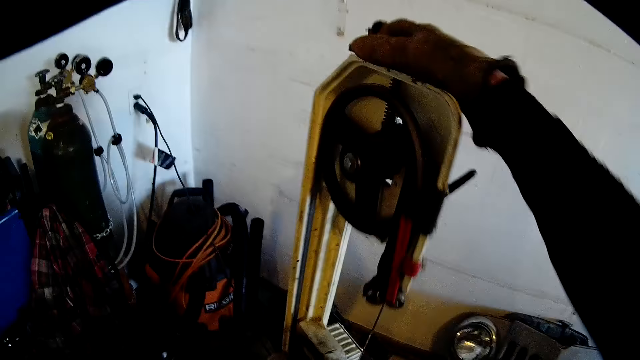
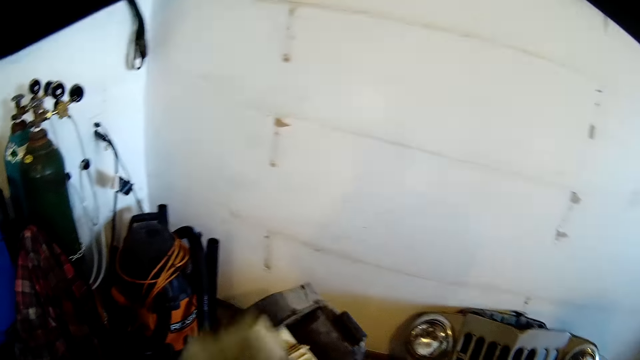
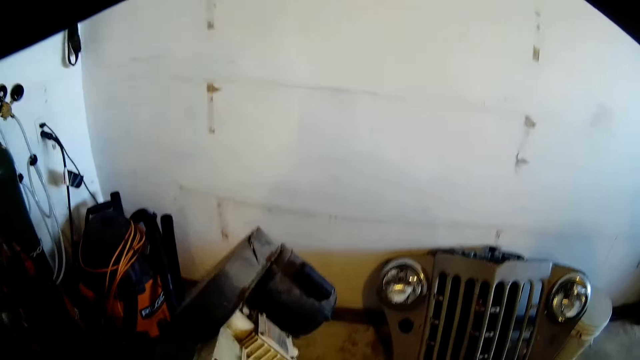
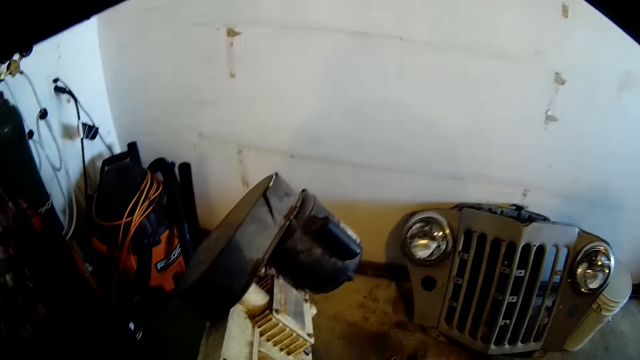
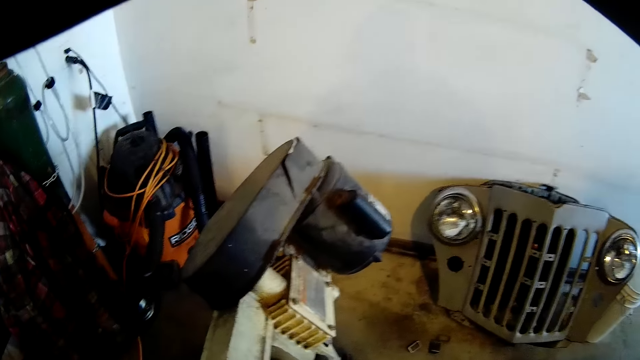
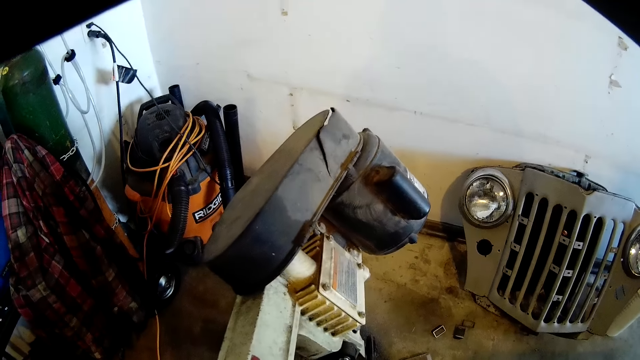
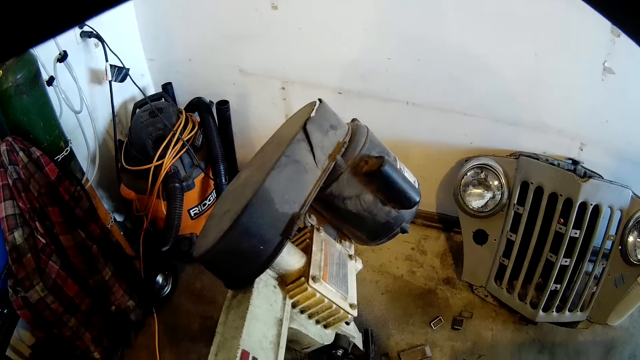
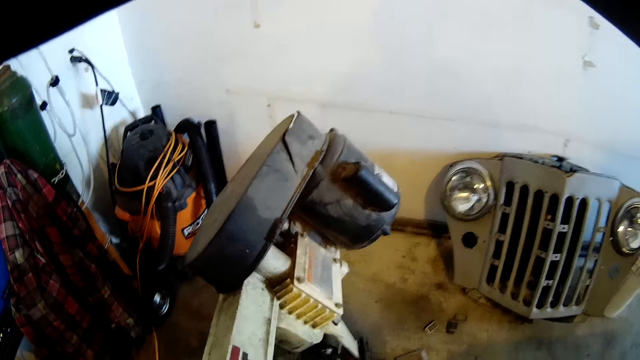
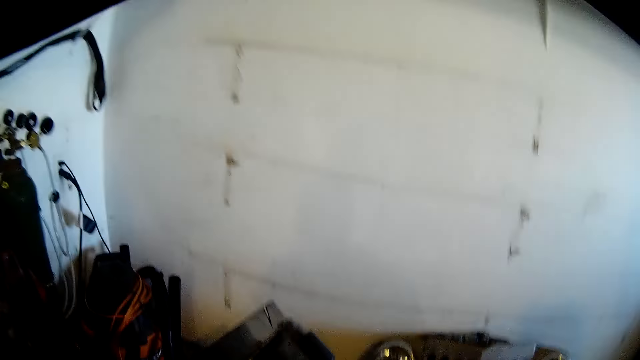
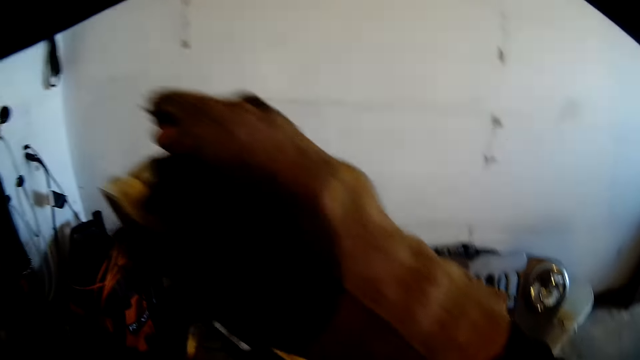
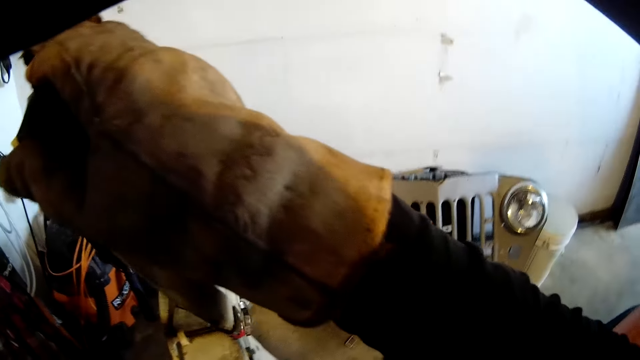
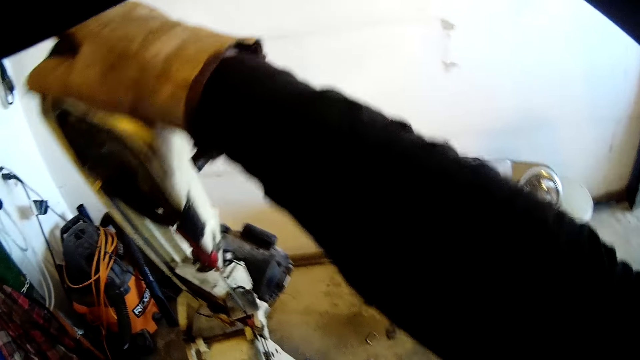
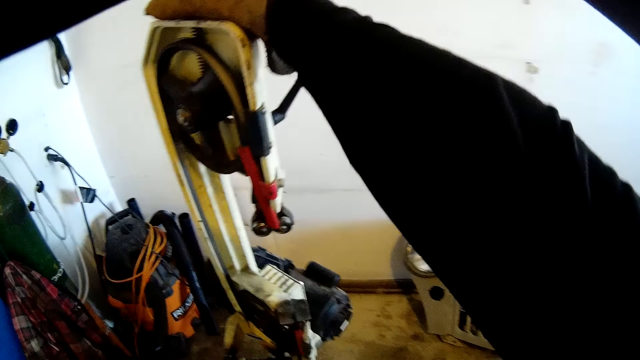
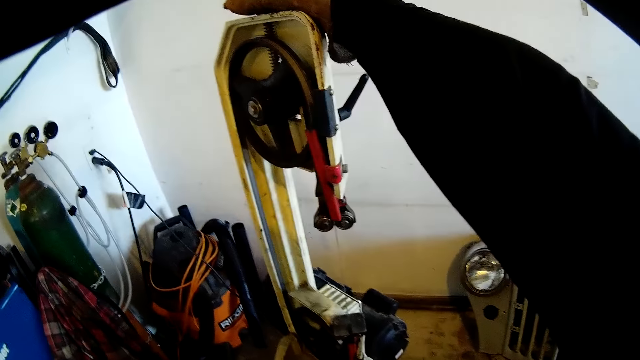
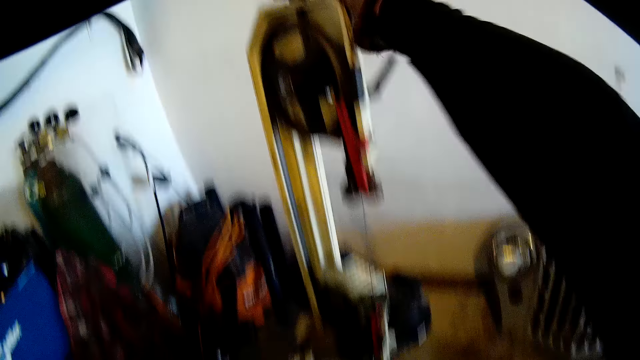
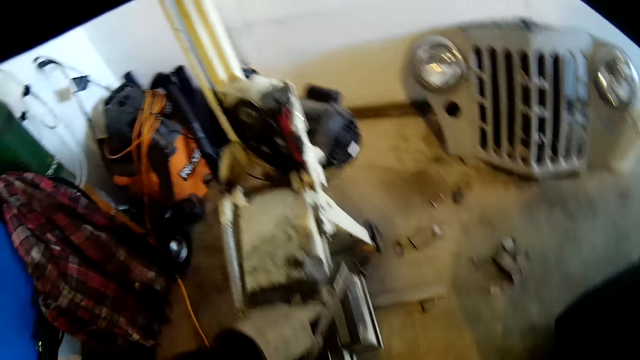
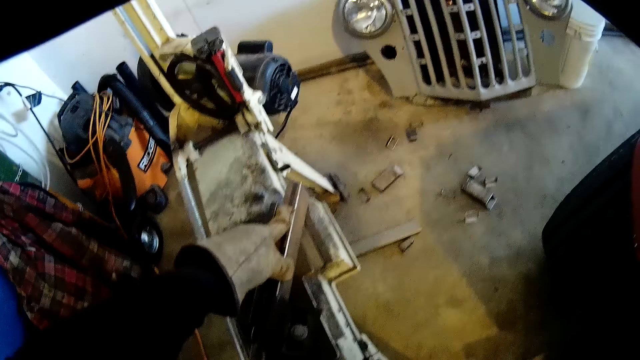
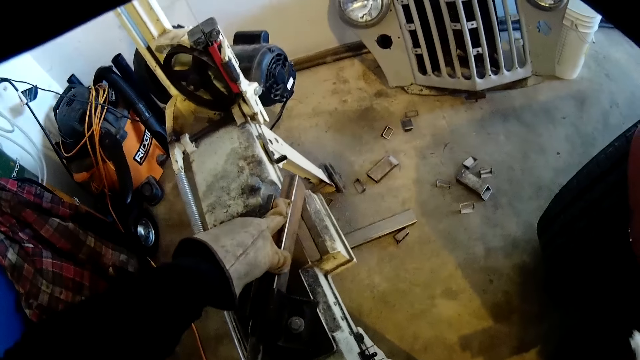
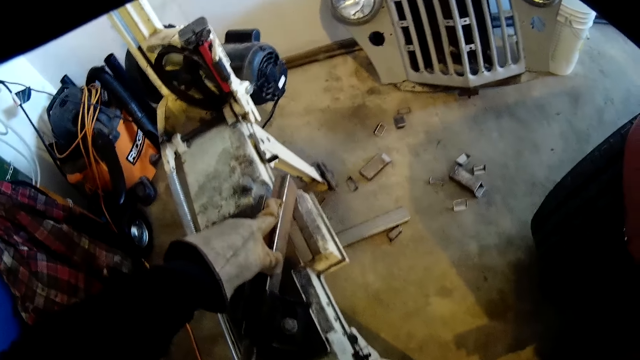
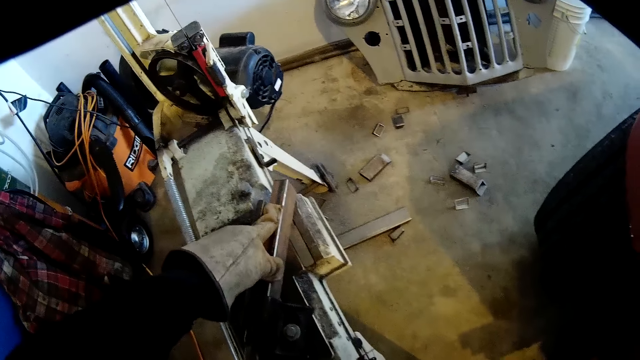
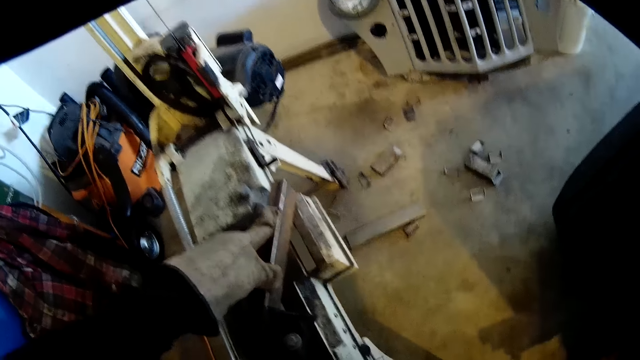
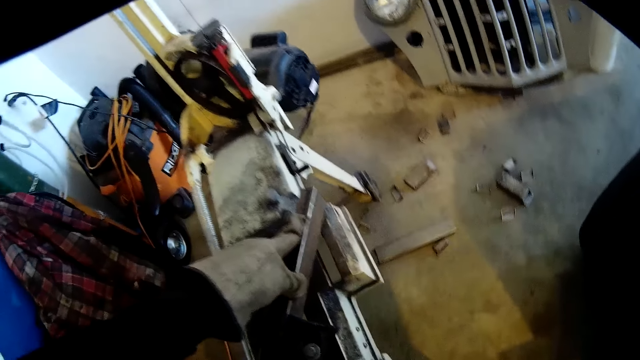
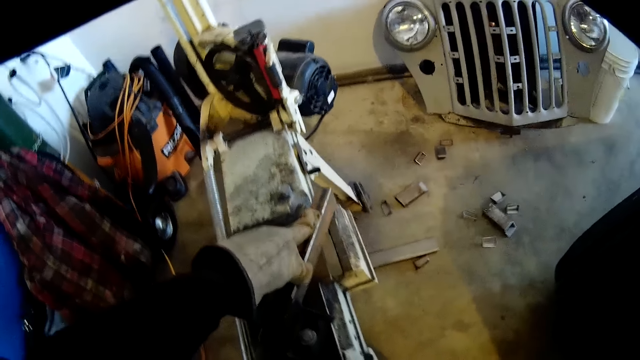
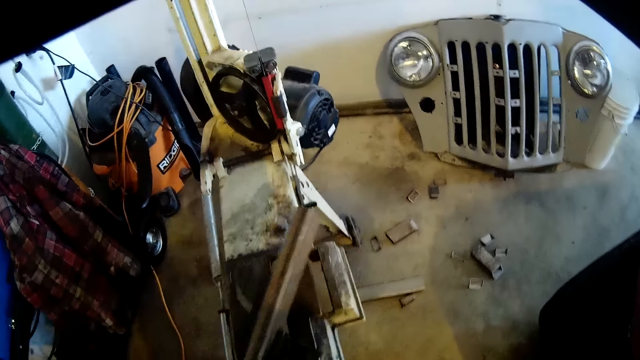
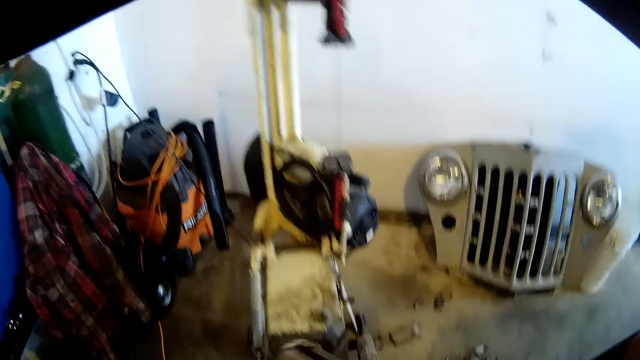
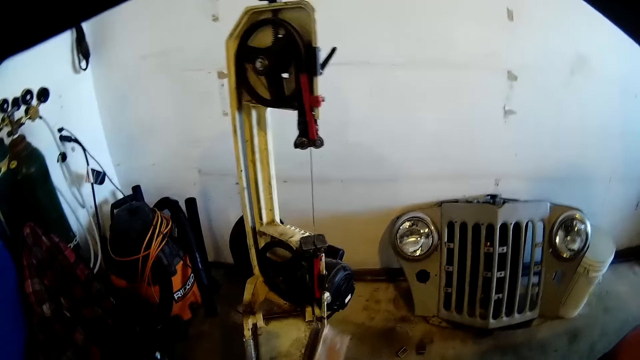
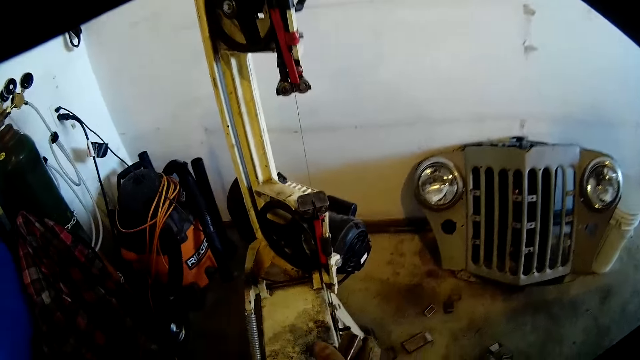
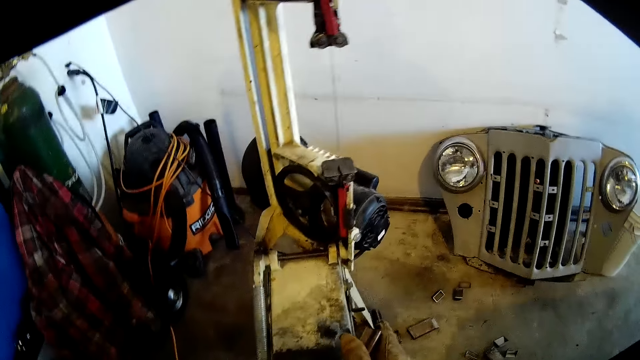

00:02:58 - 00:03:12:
The camera wearer pushes down the vertical band sawing machine with his right hand. He pulls up the vertical band sawing machine with his right hand. He pushes back the machine with his right hand. He holds down the piece of metal on the vertical band sawing machine with his left hand and removes his left hand from the piece of metal on the vertical band sawing machine.

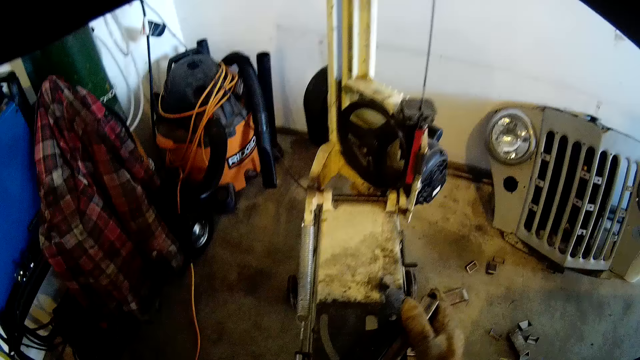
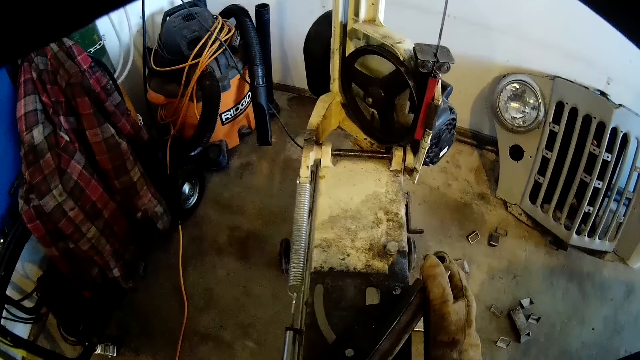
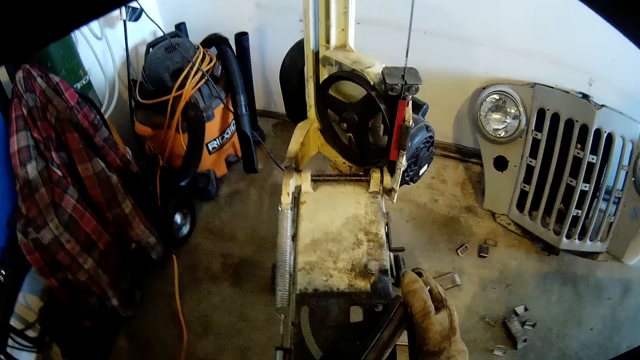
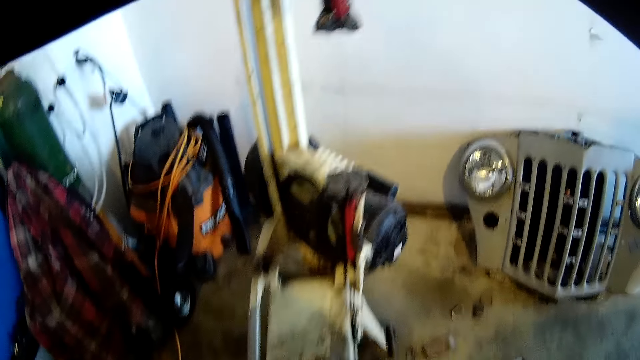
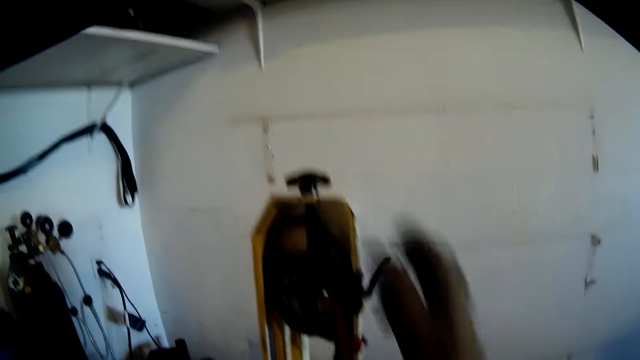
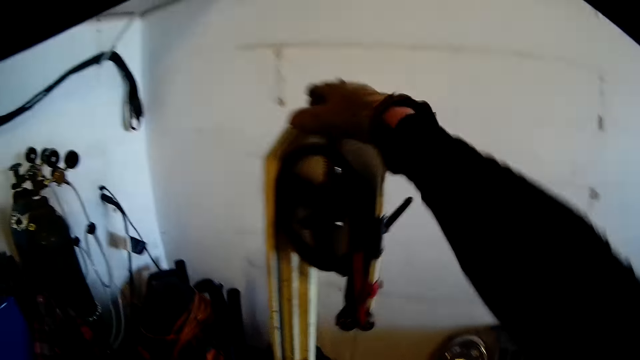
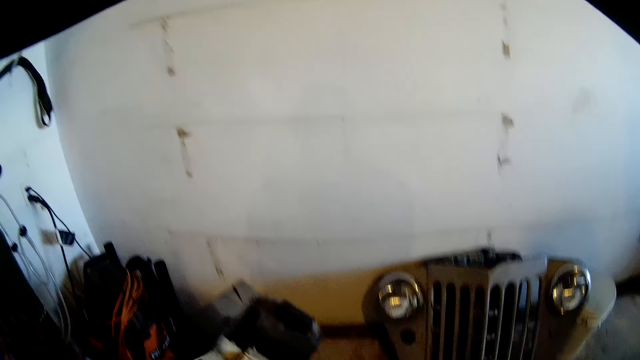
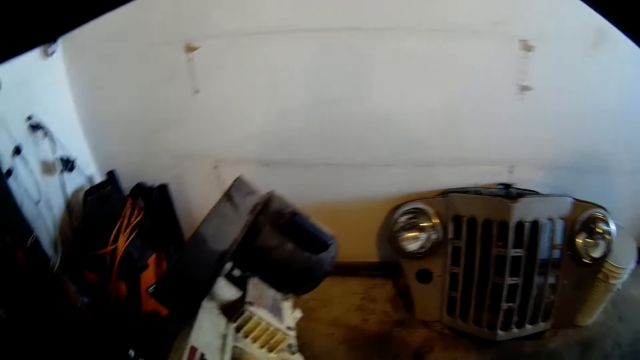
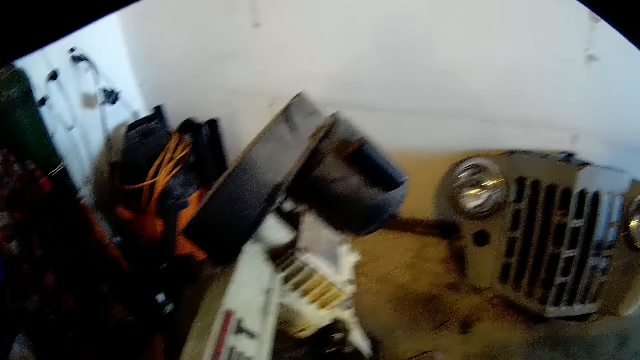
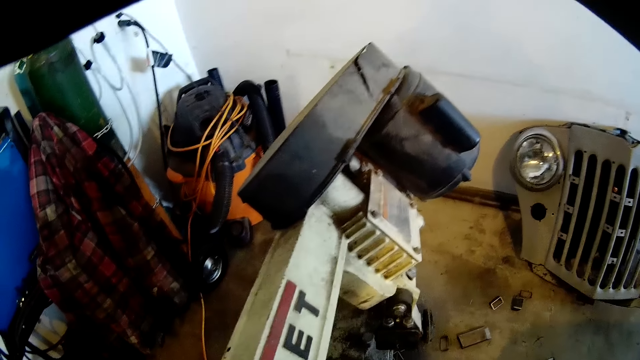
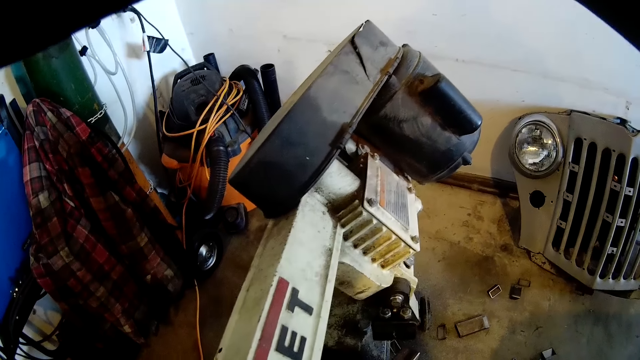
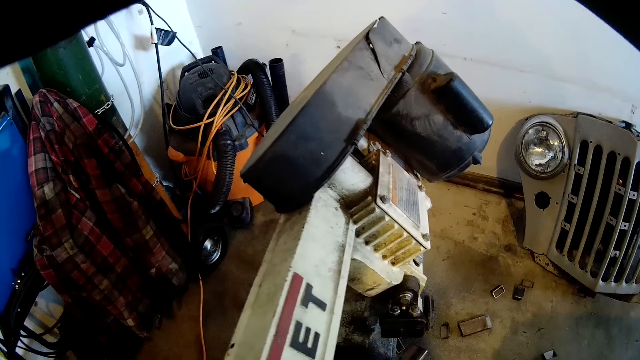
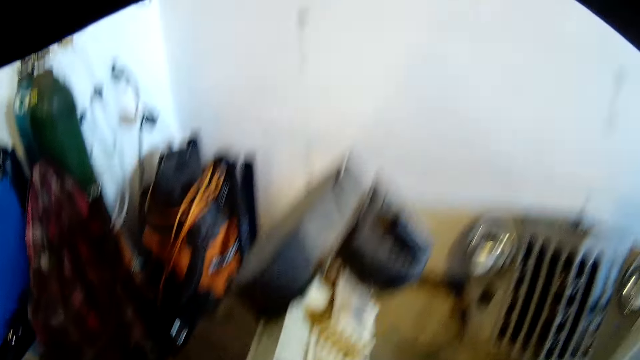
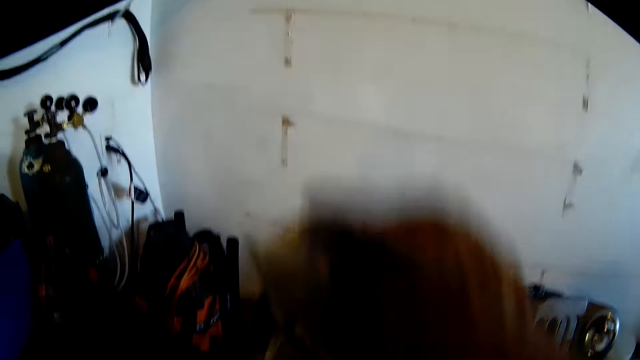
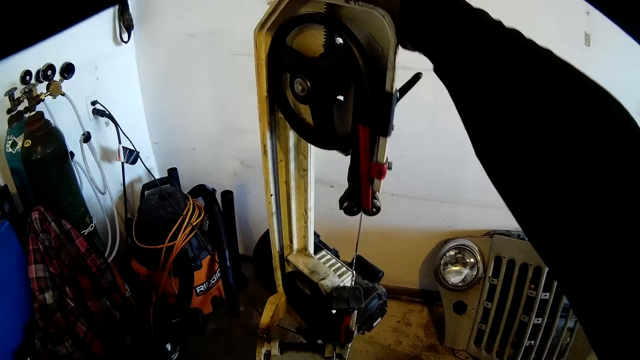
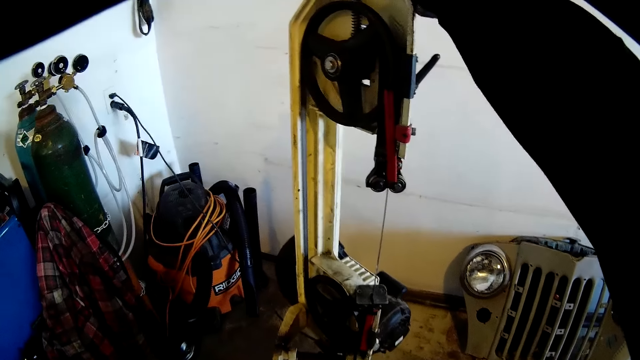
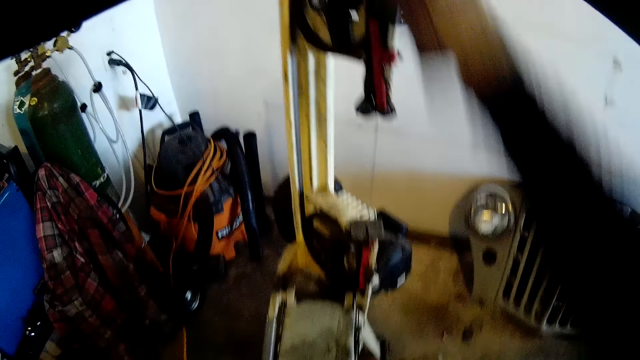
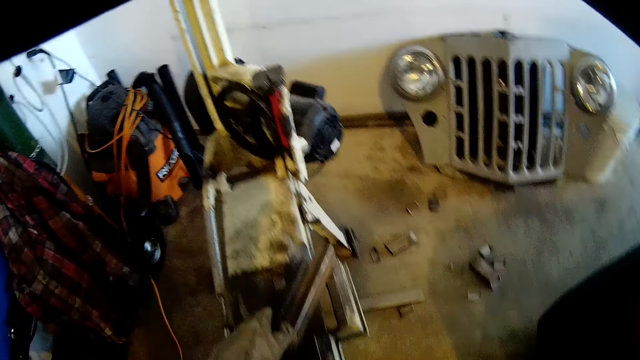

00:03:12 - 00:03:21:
The camera wearer holds down the piece of metal on the vertical band sawing machine with his right hand. He pulls up the vertical band sawing machine with his right hand. He pushes down the vertical band sawing machine with his right hand.
